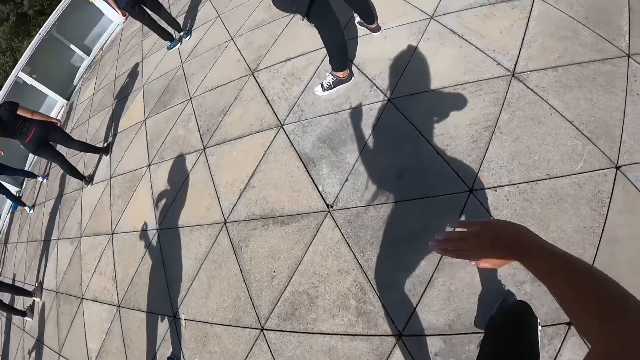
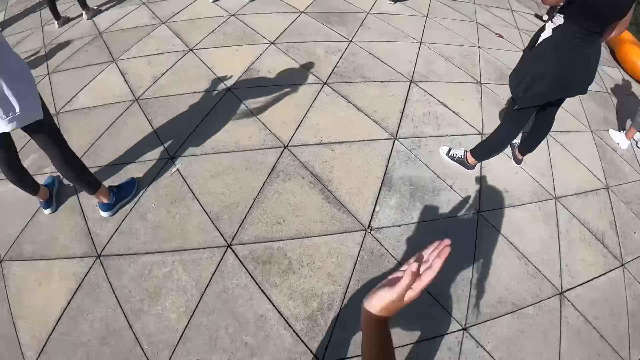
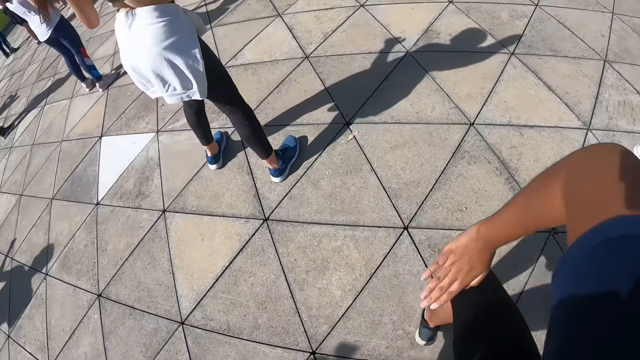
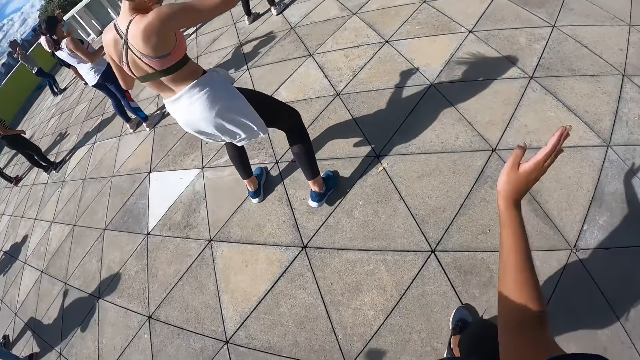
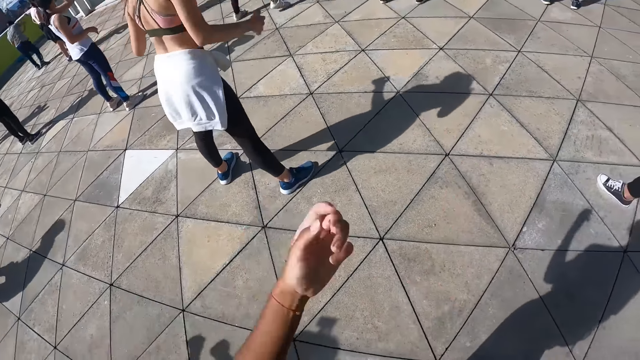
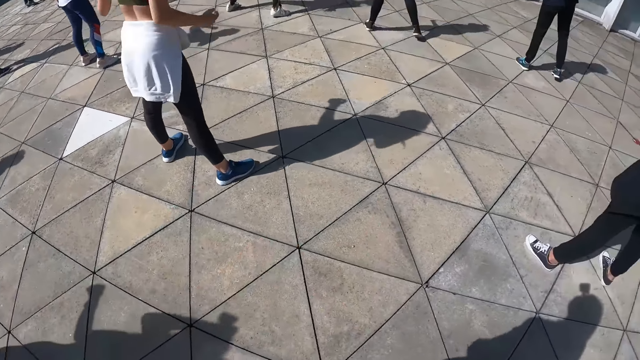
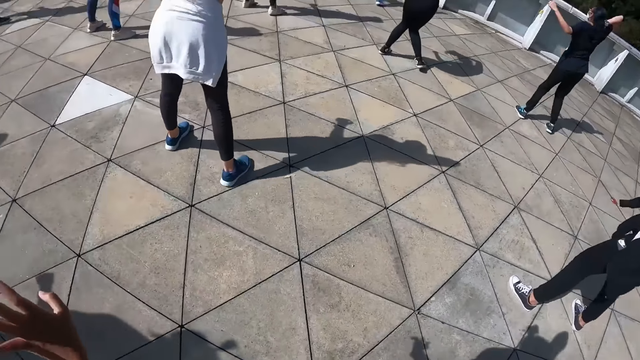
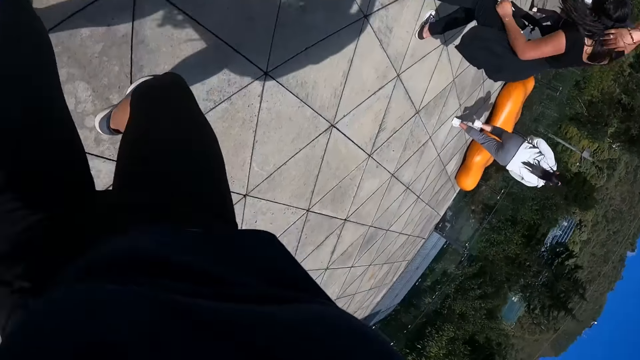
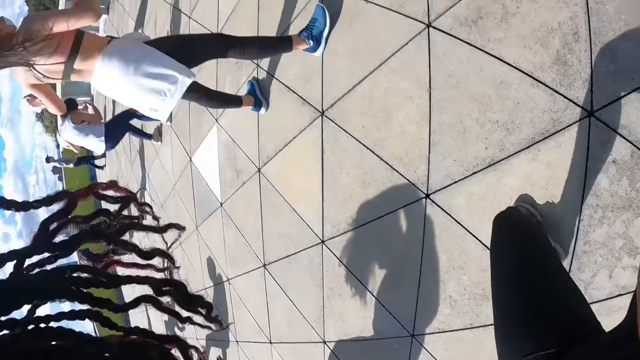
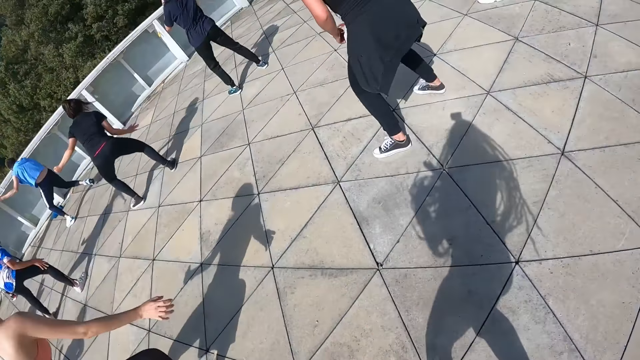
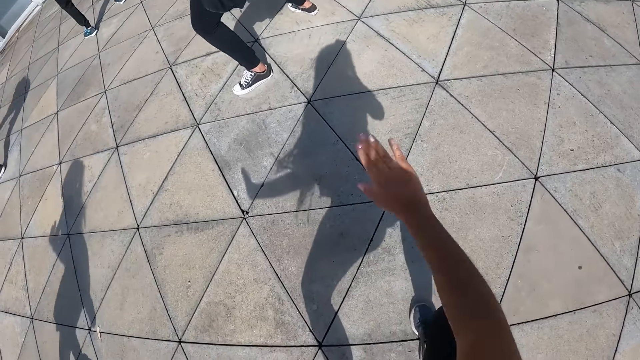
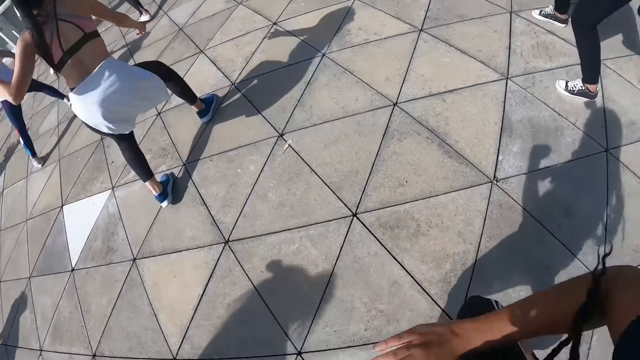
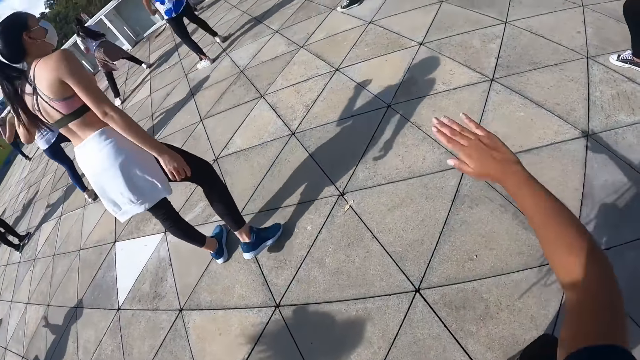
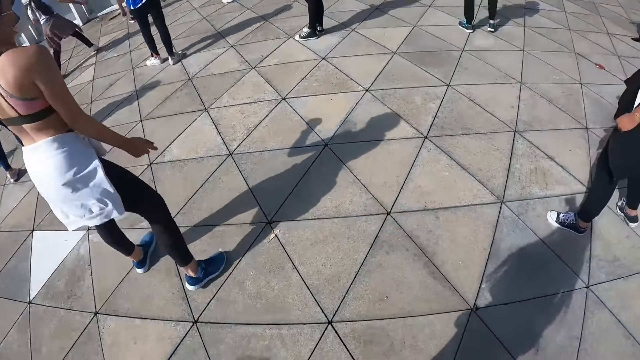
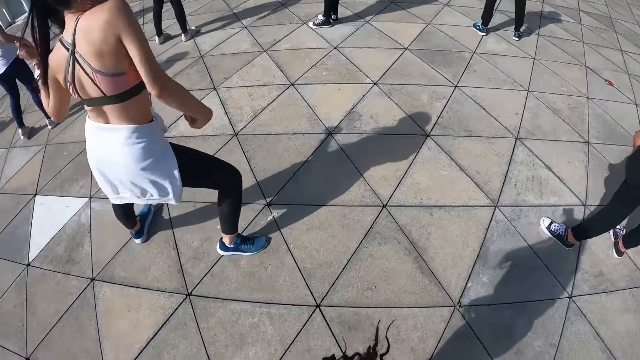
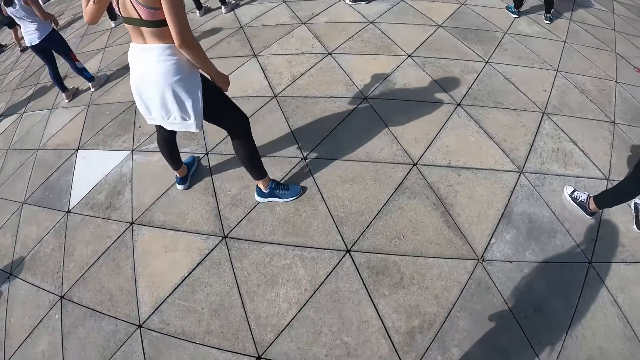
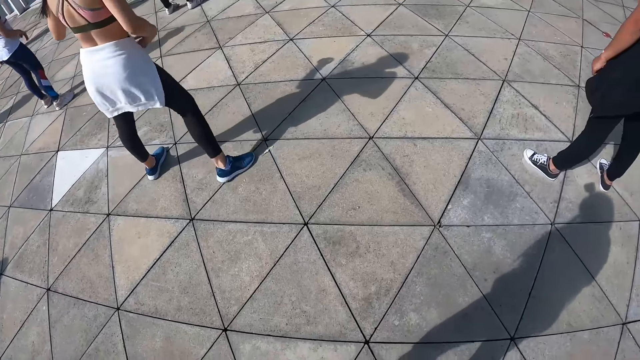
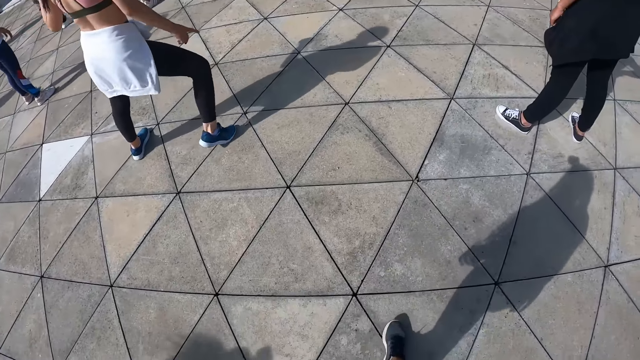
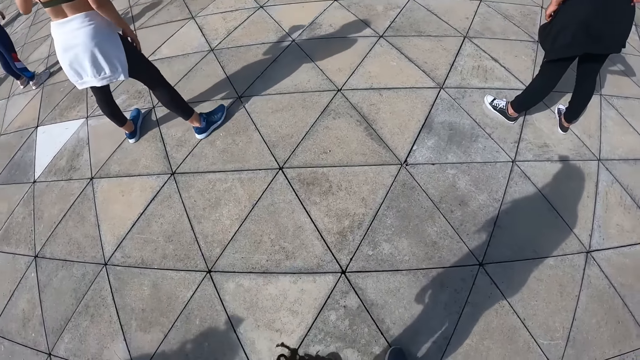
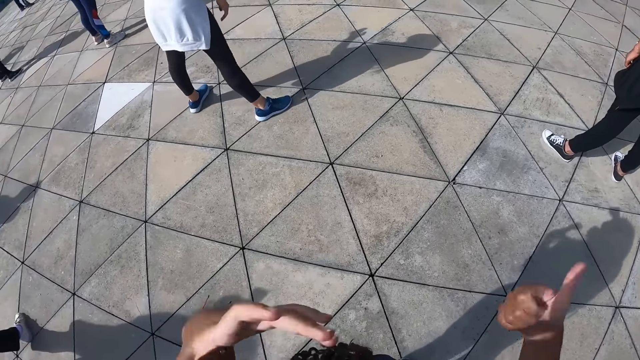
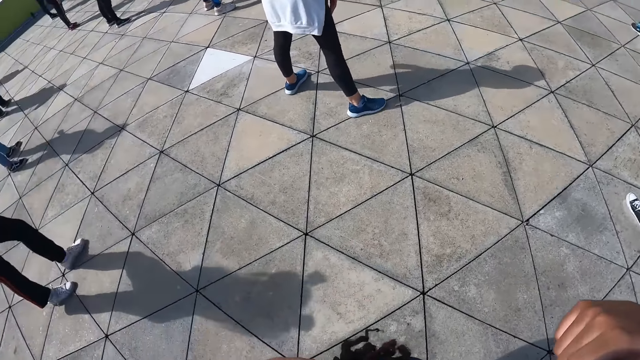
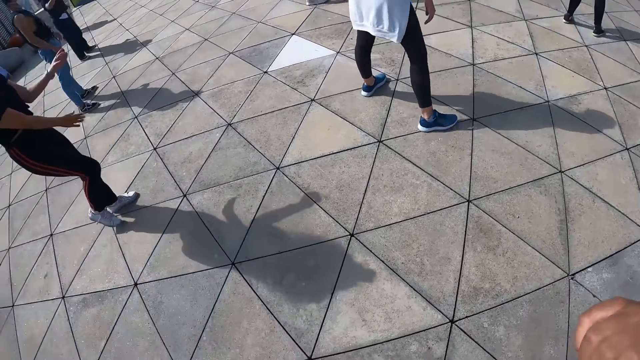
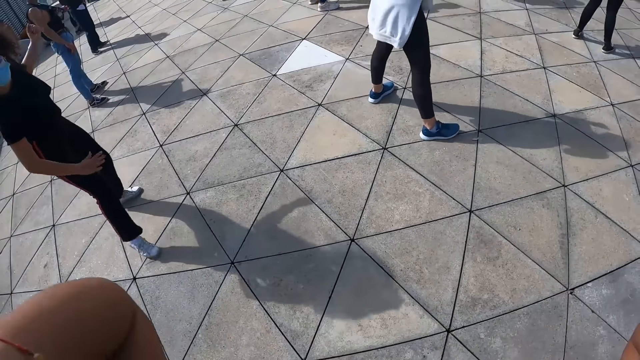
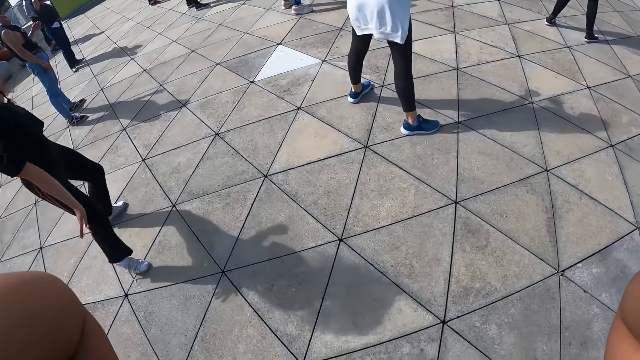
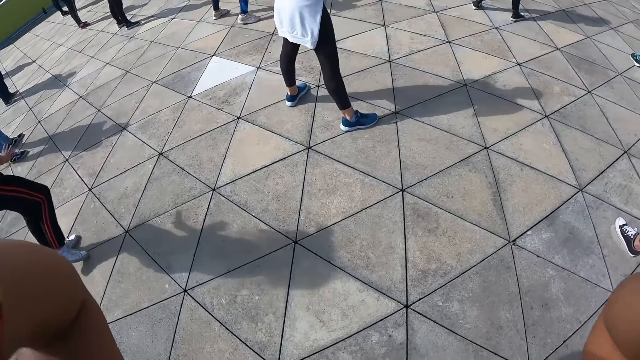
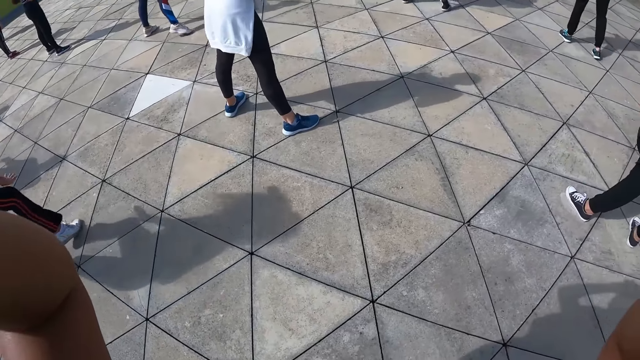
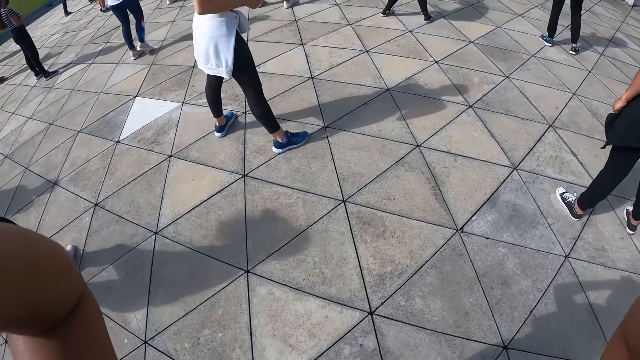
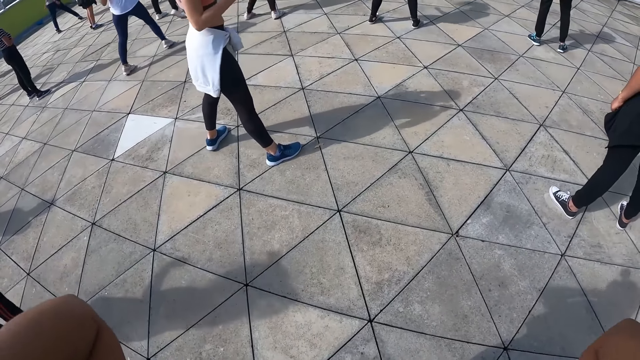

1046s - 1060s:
The group of people dances. The camera wearer looks around. They dance with the group of people.

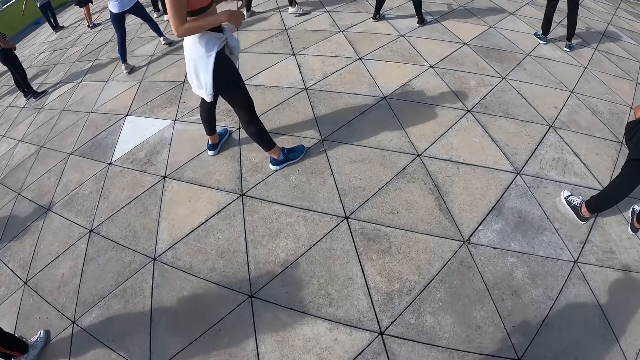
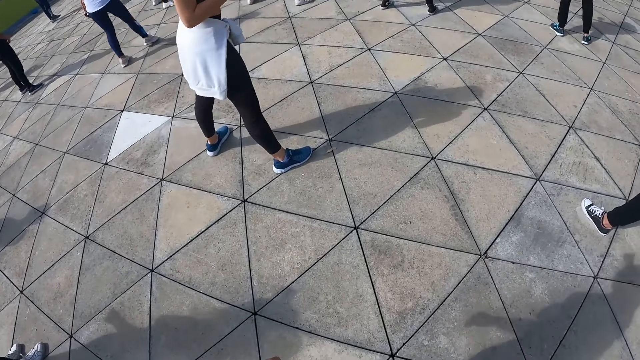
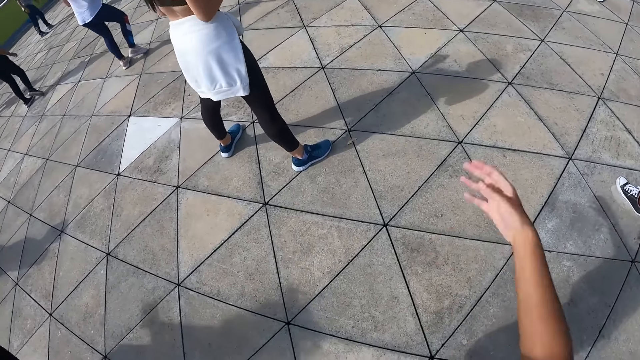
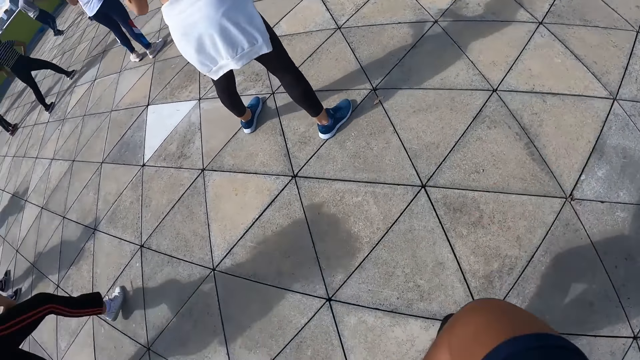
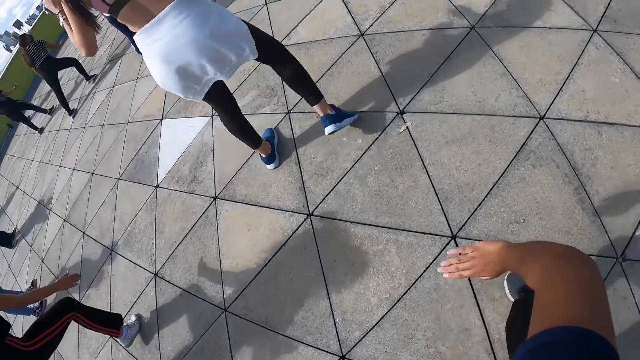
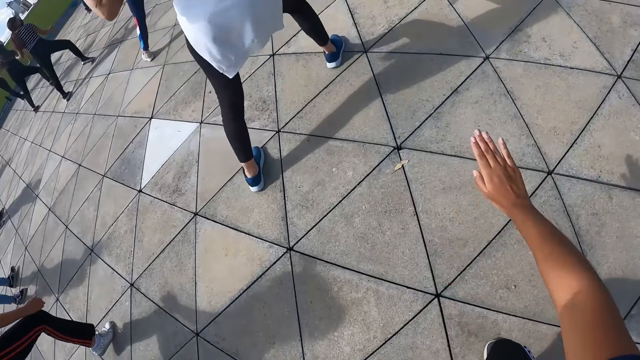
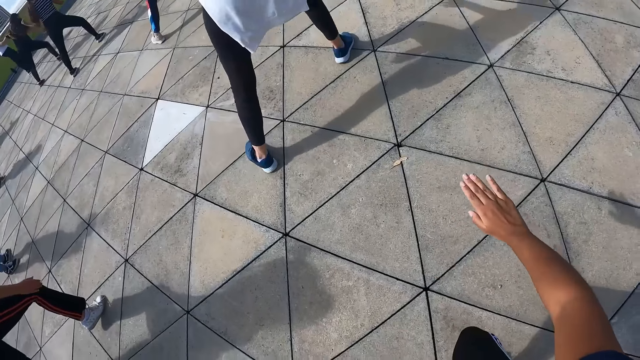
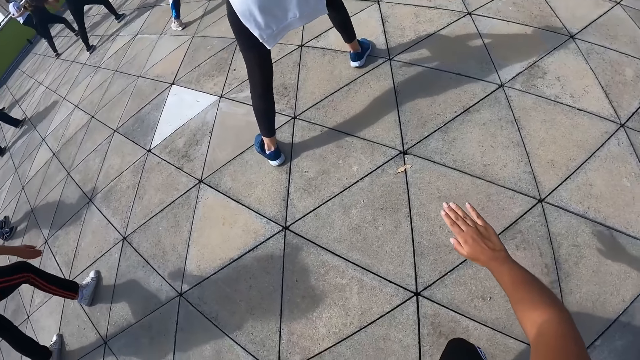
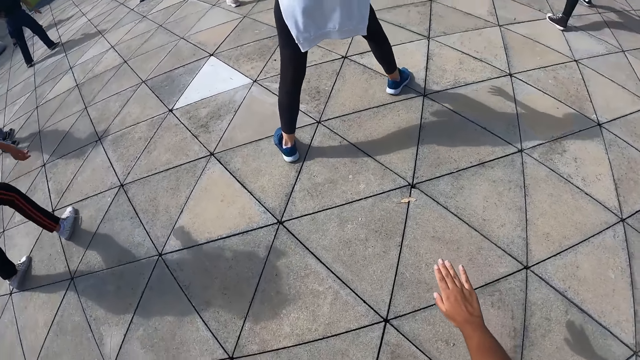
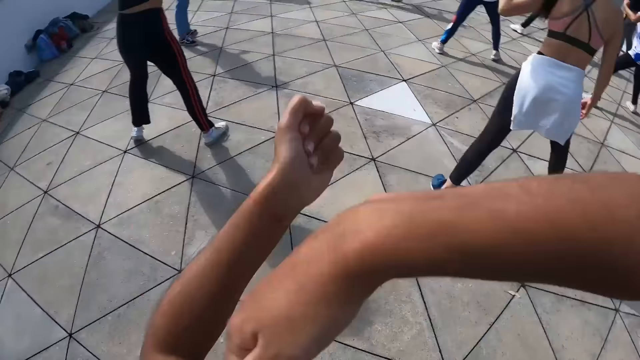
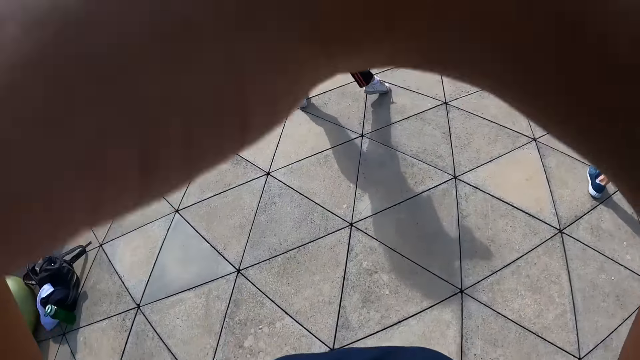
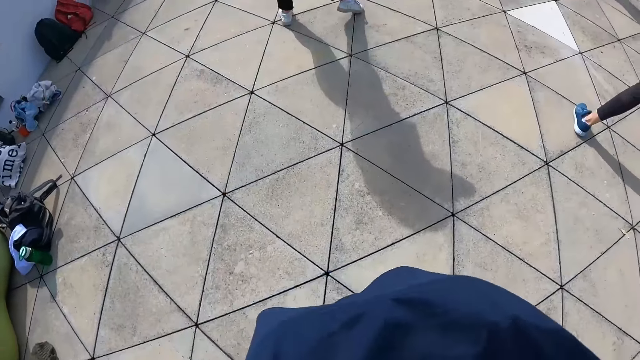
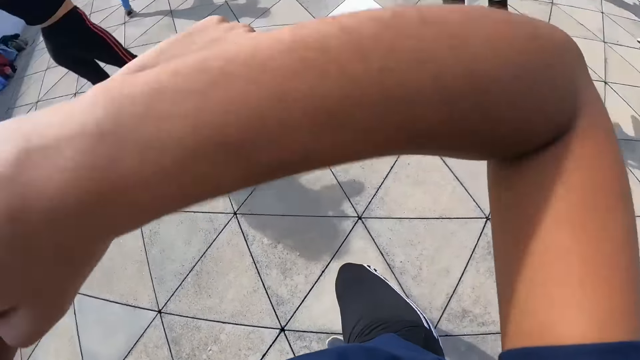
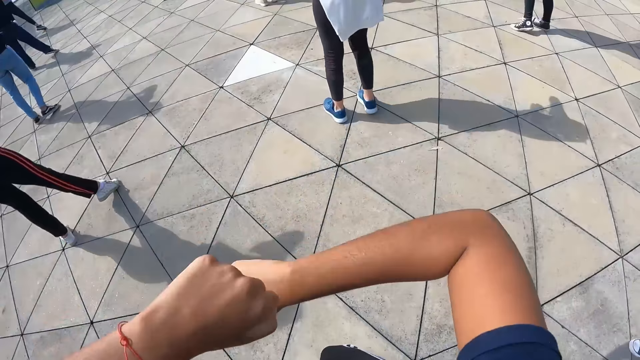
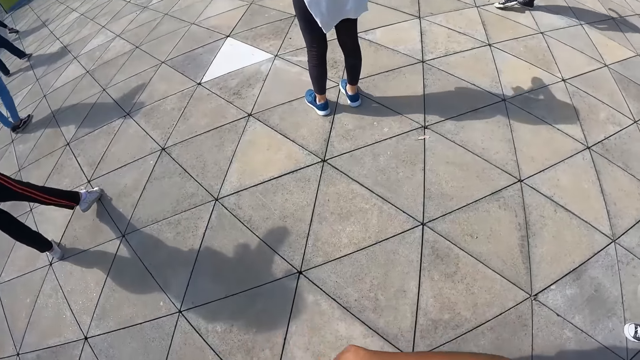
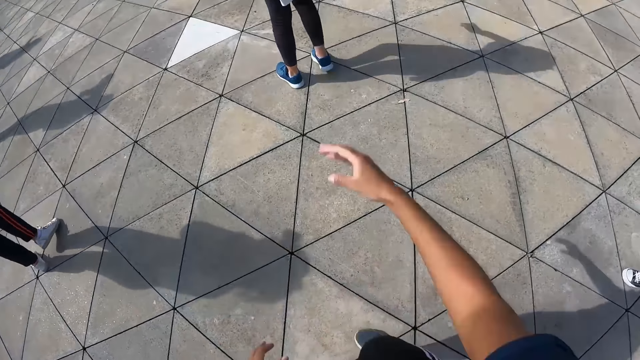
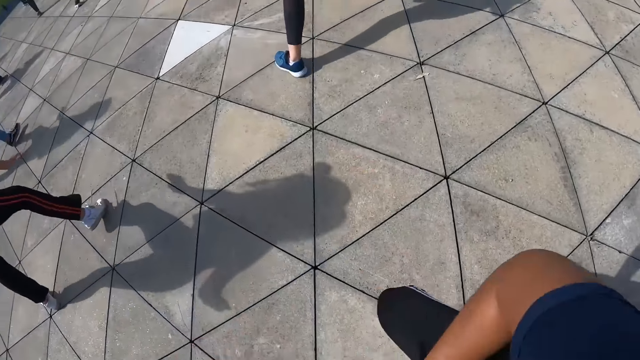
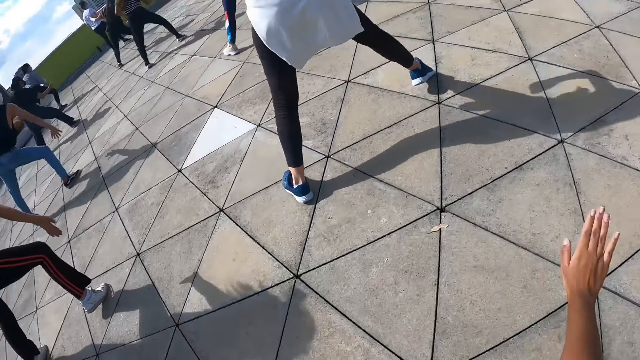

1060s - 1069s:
The camera wearer does exercise.
